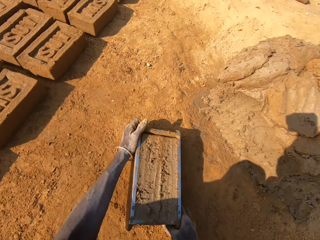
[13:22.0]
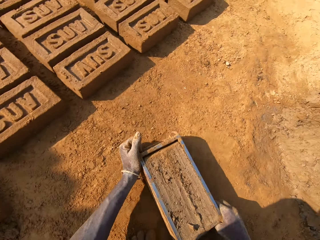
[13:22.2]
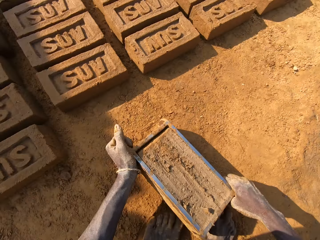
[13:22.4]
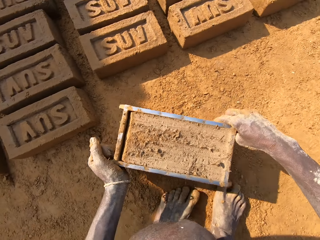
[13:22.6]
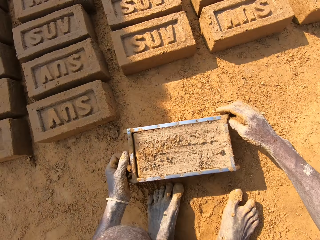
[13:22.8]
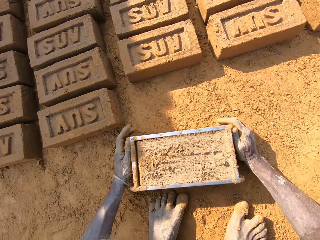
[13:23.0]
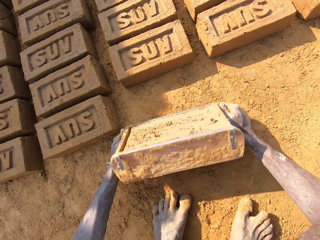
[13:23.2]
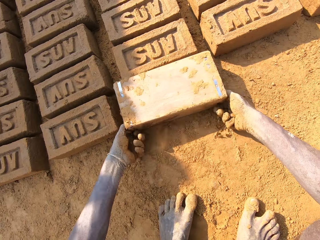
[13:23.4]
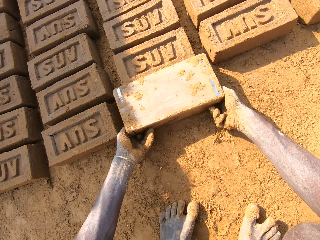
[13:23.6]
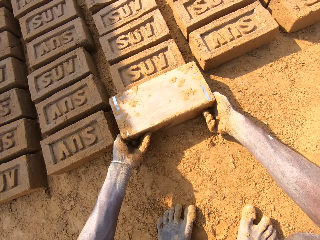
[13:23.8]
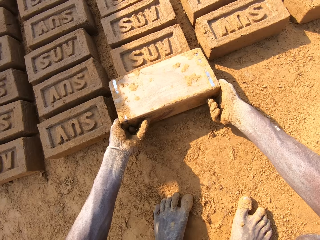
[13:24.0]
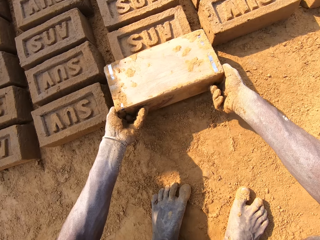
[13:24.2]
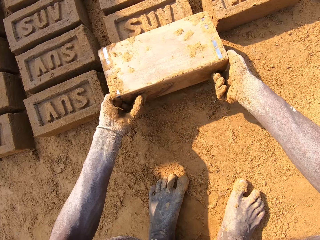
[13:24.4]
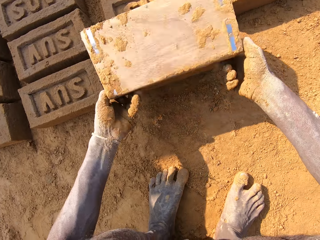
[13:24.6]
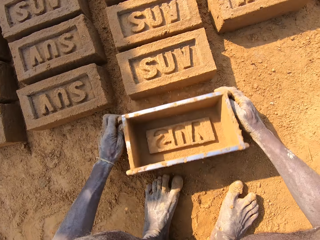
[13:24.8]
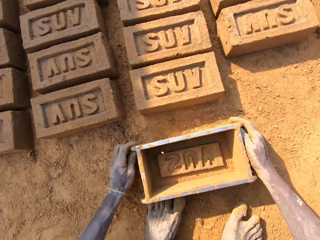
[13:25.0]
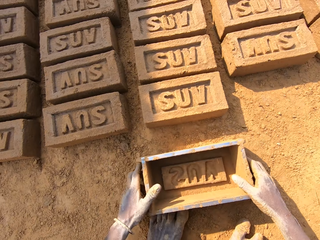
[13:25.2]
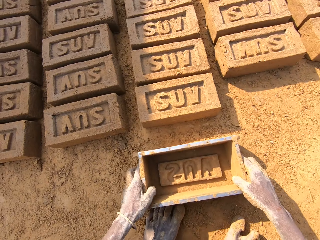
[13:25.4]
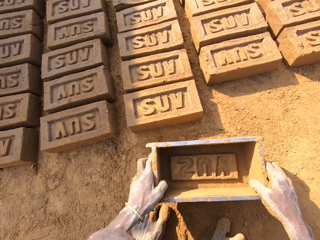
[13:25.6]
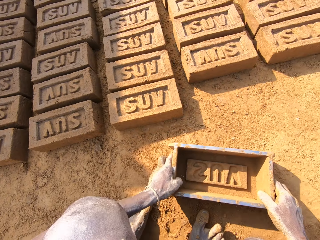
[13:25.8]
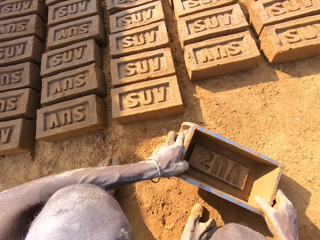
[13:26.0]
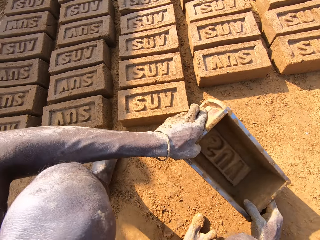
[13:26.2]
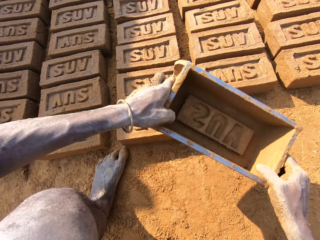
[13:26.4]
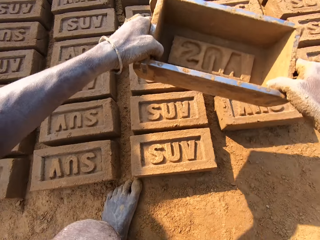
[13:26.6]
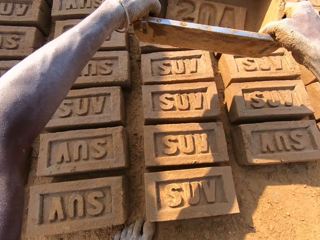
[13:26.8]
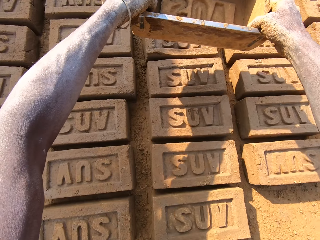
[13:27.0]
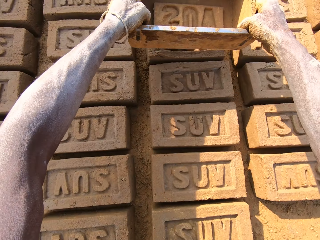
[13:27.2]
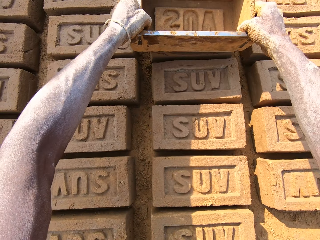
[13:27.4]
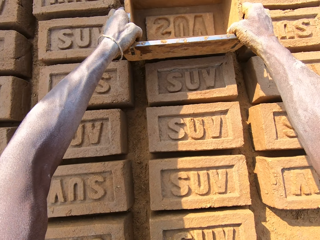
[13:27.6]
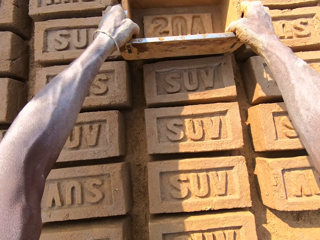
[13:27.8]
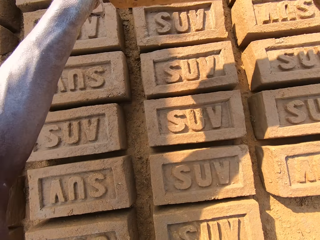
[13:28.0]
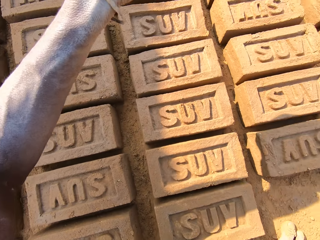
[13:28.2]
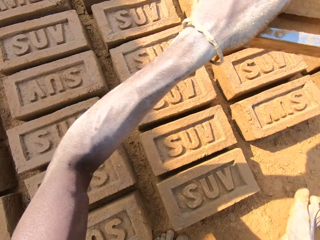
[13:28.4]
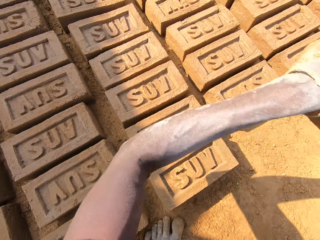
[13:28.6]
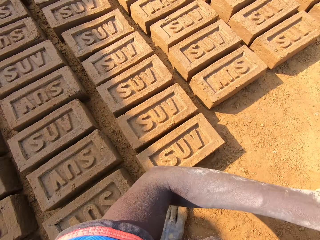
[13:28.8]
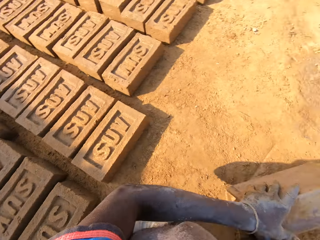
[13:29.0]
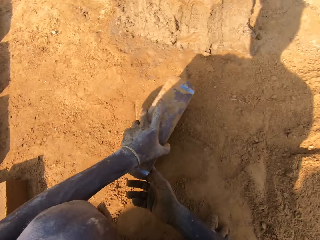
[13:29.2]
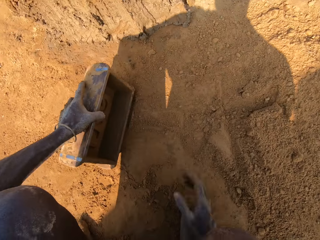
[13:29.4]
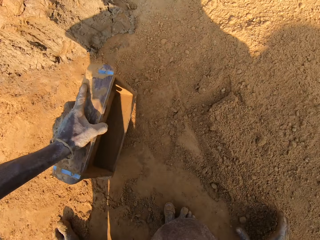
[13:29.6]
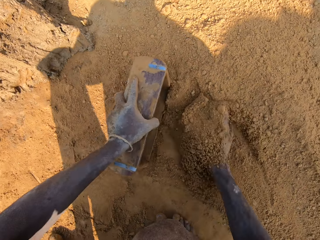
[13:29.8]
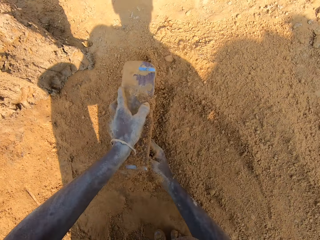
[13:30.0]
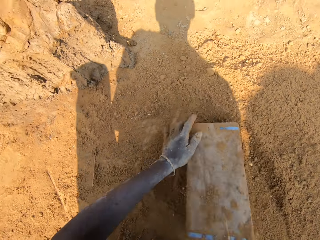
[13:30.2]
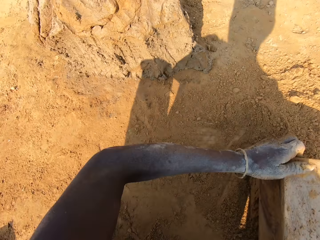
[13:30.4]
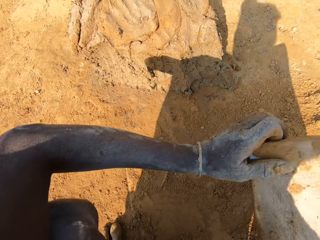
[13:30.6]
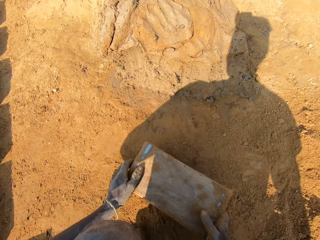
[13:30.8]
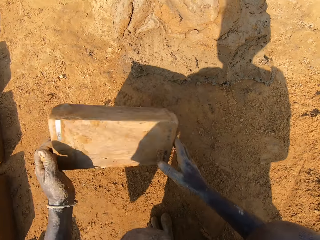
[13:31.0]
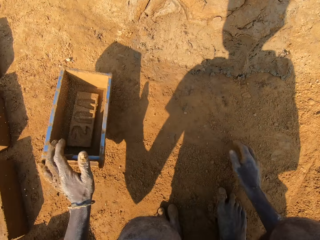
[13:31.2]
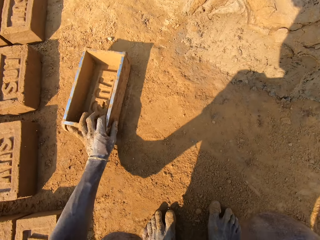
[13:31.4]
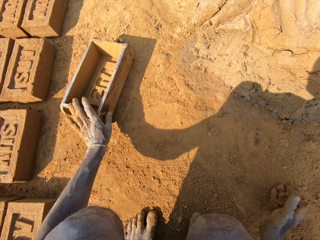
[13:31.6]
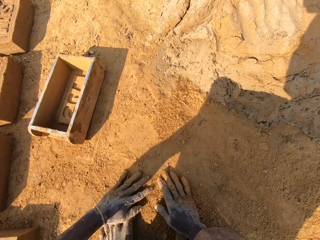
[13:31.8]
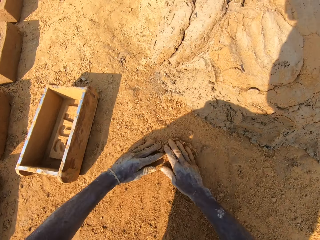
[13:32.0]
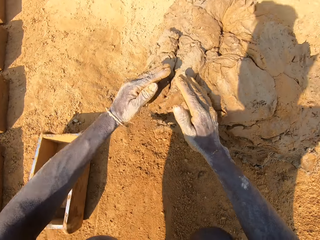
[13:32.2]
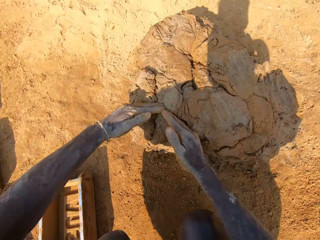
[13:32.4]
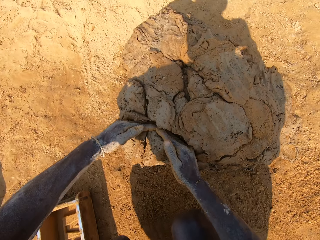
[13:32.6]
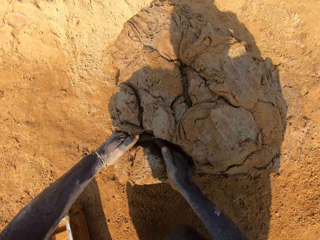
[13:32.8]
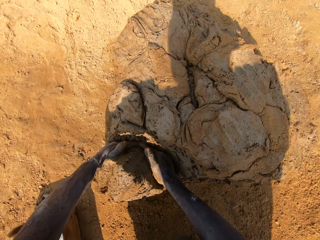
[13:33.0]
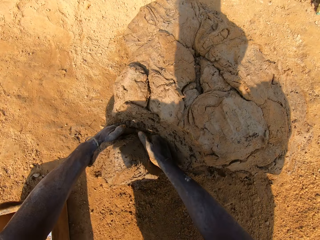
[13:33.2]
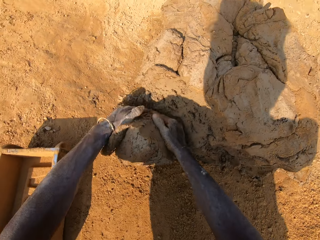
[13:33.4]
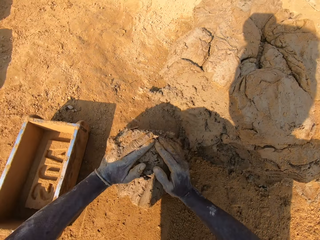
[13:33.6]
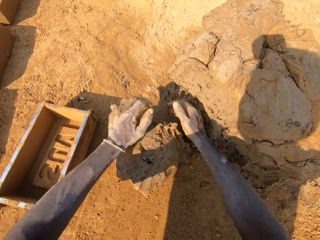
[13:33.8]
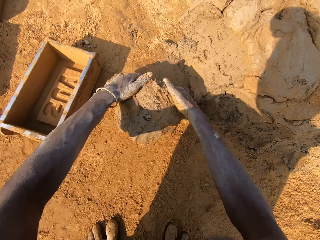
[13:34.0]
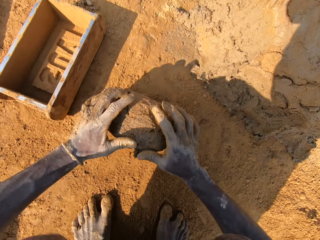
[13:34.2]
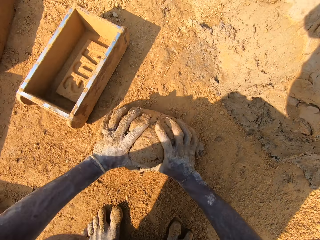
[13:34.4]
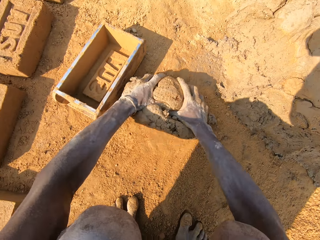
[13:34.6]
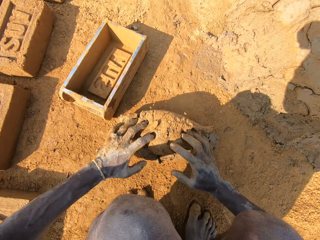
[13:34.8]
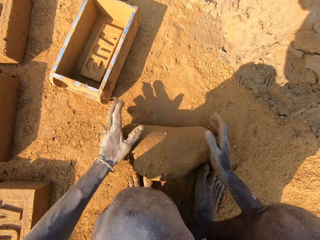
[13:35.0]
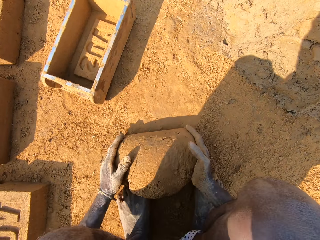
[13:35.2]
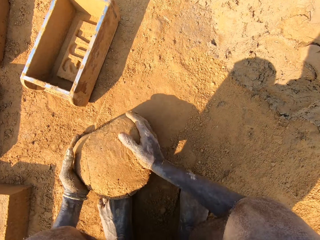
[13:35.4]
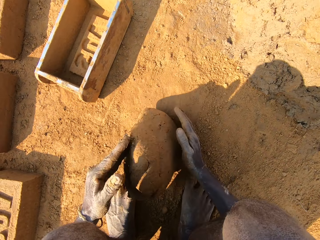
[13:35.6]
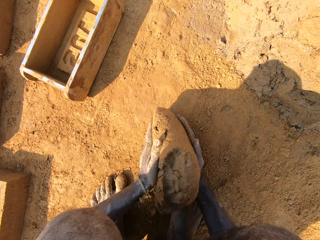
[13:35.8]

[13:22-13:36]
The camera wearer picks up the brick mold on the ground. They put the brick on the ground. They remove the mud from something. They align a brick on the ground. They press the brick with something. They put sand in the brick mold. They dust something with soil. They pour sand on the ground. They wipe hands on the ground. They cut a piece of mud or clay. They mold the clay on the ground. They roll the mud on the ground.

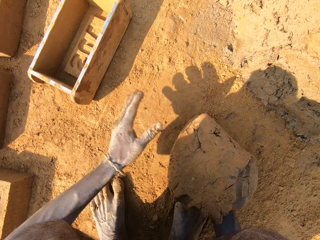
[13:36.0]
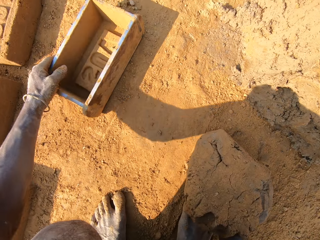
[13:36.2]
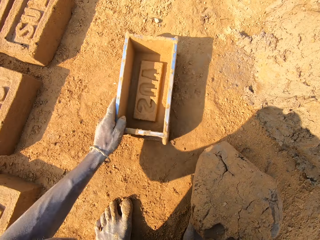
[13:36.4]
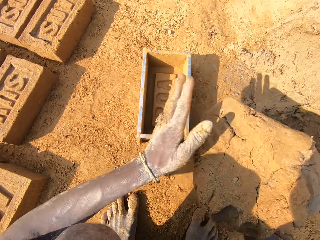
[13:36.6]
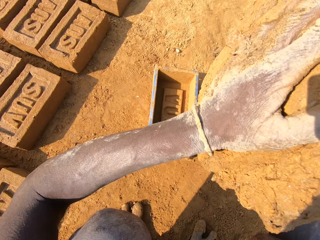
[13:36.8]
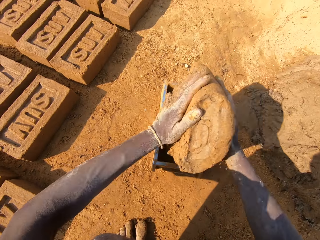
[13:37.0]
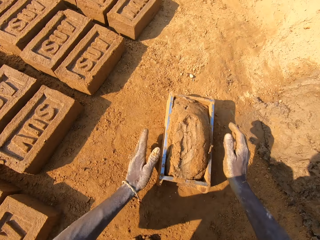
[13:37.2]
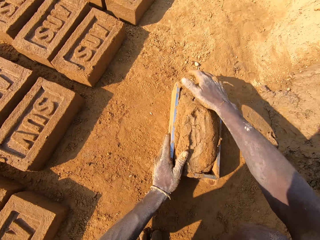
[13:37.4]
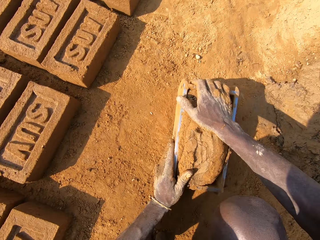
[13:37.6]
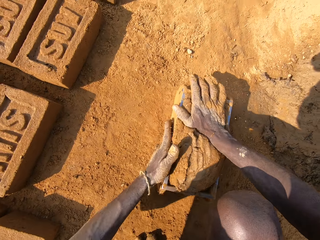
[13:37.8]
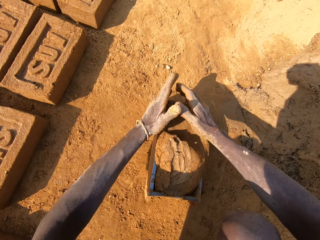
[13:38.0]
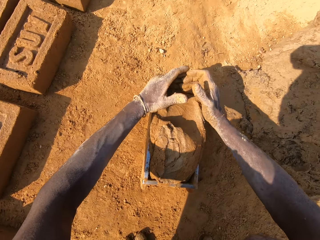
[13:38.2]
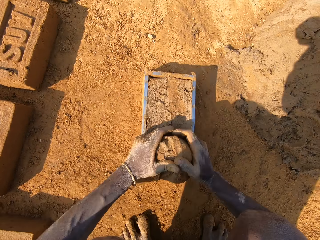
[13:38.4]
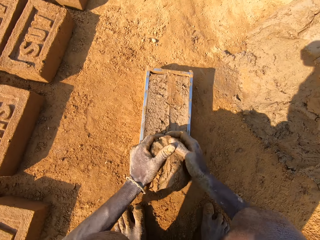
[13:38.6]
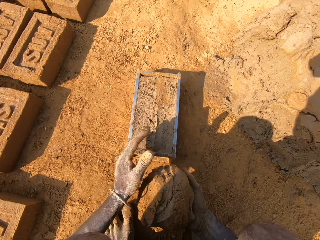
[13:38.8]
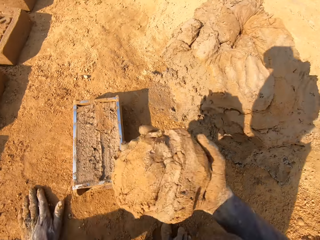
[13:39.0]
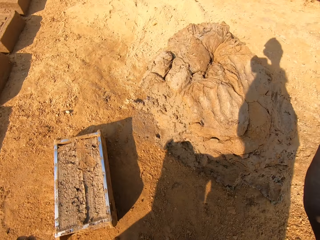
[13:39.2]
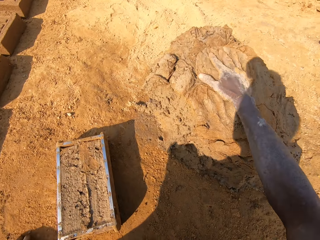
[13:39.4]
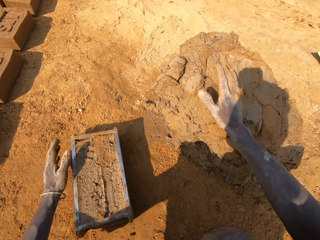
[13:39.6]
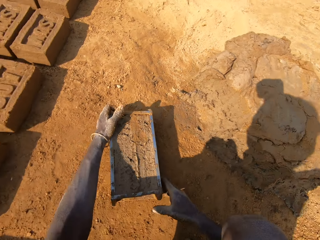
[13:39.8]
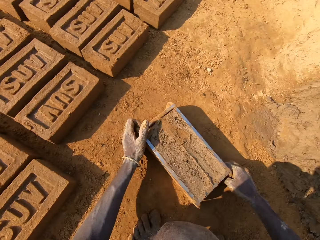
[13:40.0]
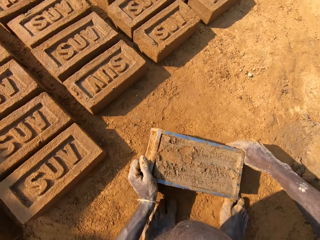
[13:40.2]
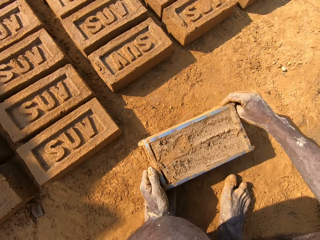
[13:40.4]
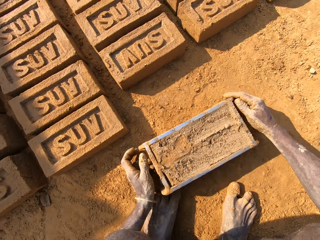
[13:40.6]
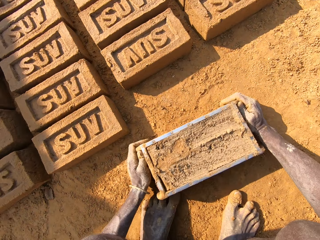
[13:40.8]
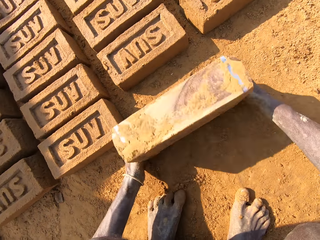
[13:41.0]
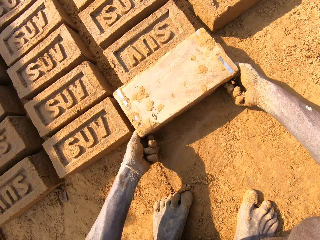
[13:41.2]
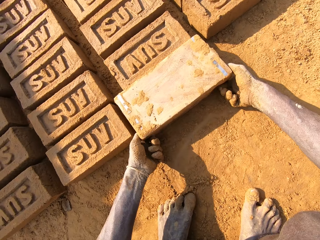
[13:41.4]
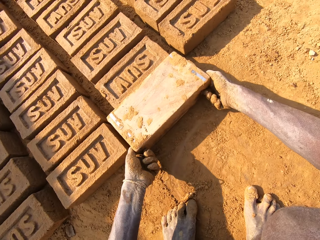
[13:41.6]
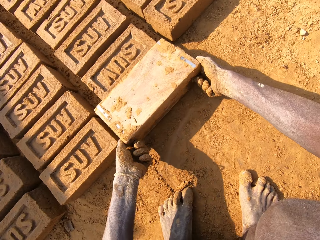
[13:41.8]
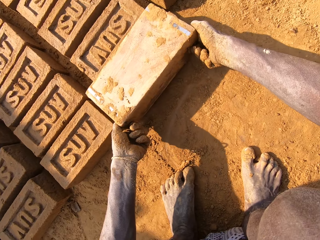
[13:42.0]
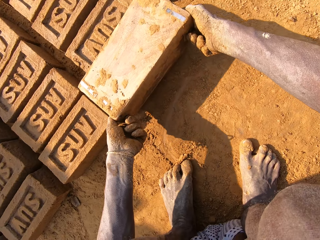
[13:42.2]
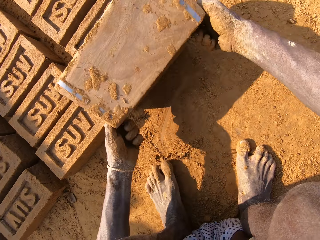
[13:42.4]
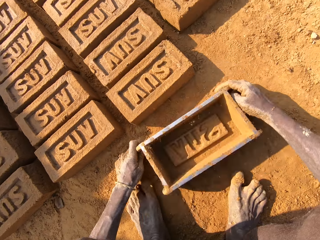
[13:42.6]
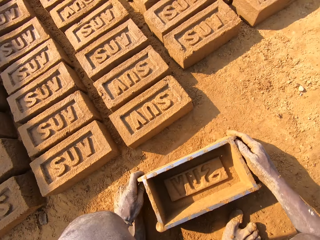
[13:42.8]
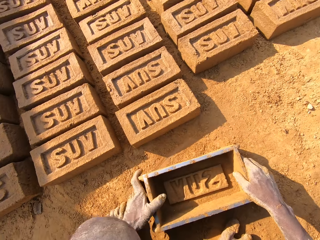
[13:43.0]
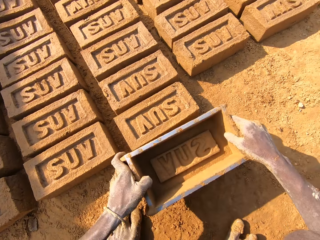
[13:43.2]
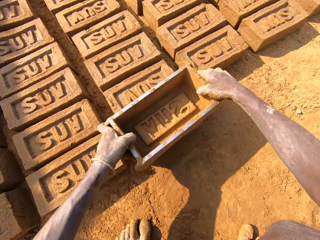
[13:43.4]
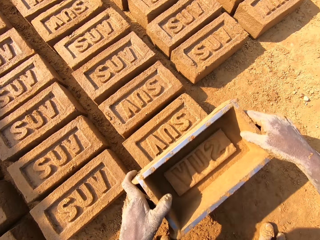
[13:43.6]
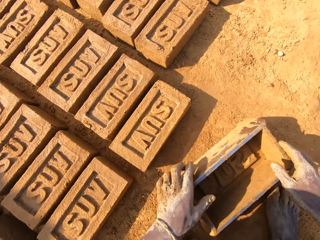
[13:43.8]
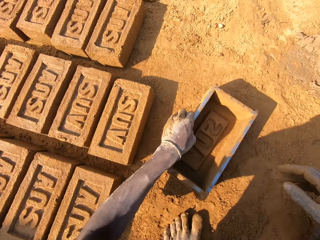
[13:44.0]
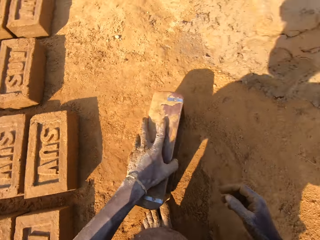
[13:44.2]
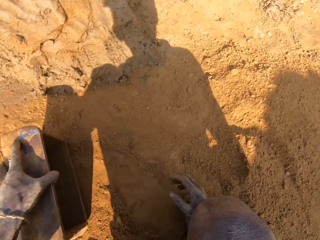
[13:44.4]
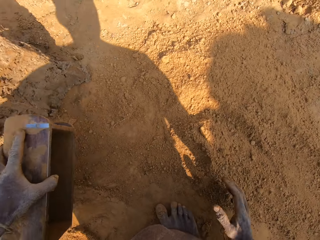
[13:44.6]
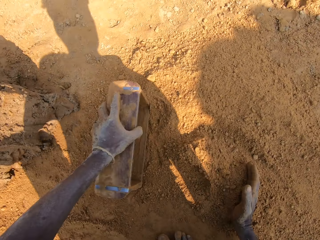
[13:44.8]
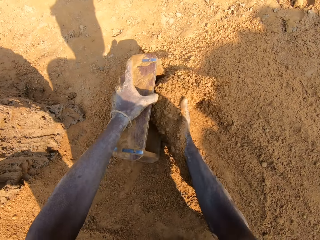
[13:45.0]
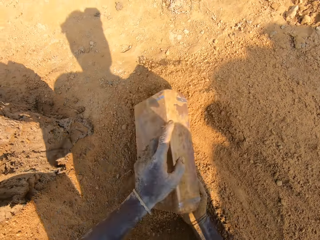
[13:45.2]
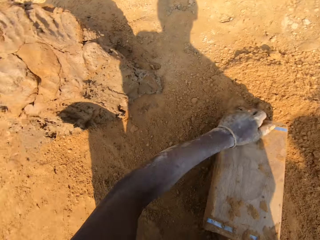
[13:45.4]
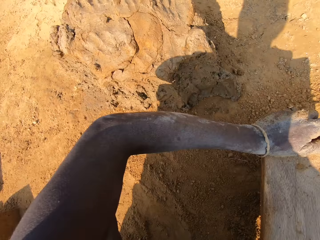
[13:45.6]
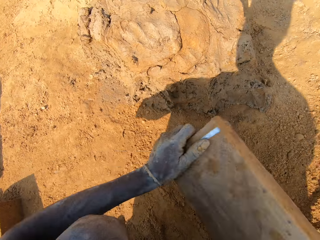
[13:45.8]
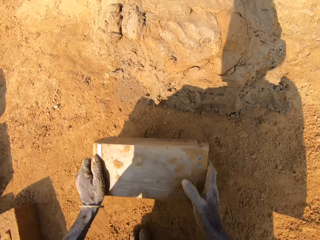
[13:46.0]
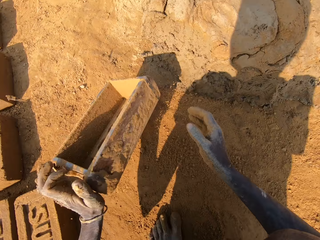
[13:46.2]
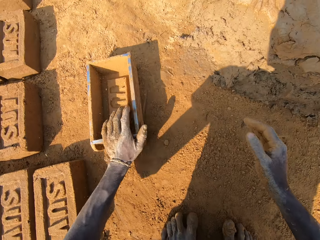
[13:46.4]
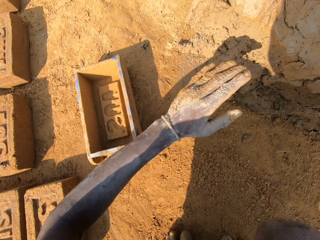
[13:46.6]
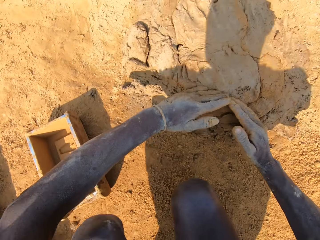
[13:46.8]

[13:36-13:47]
The camera wearer puts clay in the brick mold. They cut the clay. They remove a piece of mud from something. They put the clay on the heap of clay. They pick up the brick mold on the ground. They put the brick on the ground. They remove the mud from something. They align a brick on the ground. They put sand in the brick mold. They dust the brick box with soil. They pour sand on the ground. They put the brick box on the ground.
